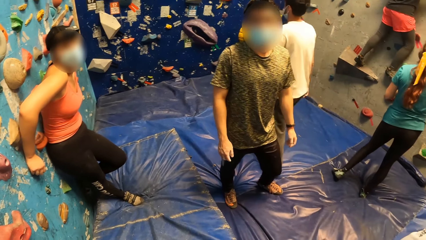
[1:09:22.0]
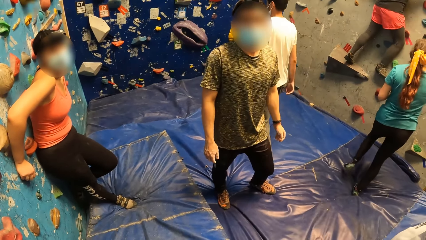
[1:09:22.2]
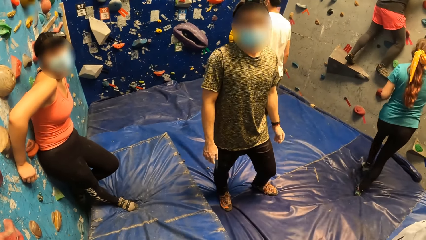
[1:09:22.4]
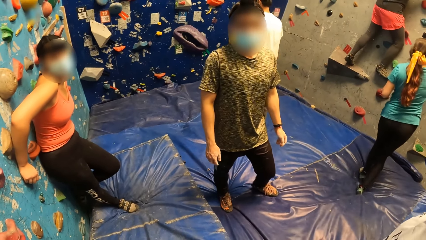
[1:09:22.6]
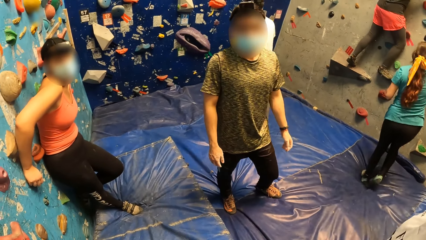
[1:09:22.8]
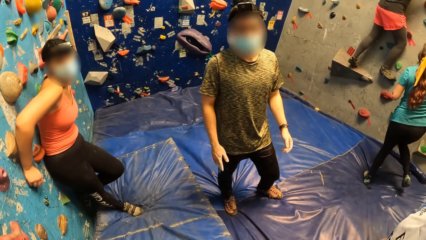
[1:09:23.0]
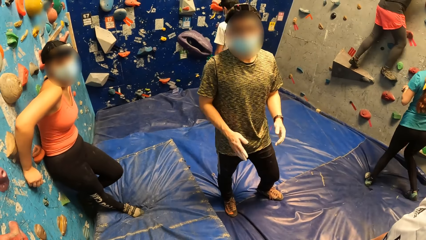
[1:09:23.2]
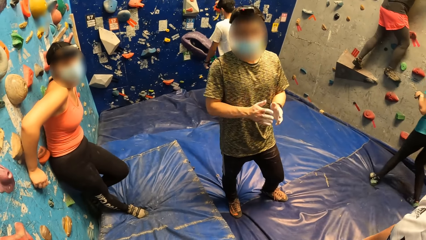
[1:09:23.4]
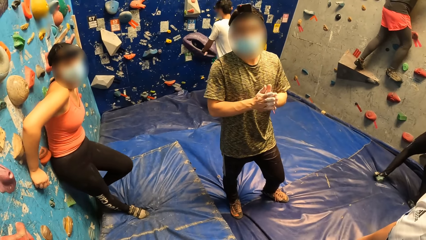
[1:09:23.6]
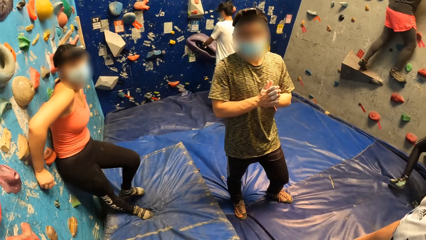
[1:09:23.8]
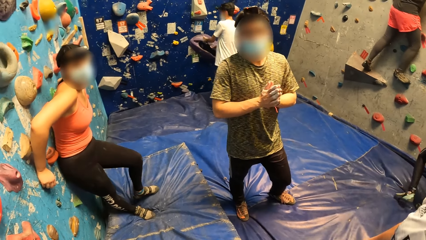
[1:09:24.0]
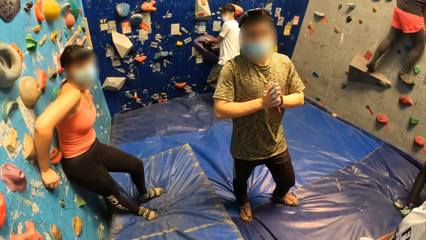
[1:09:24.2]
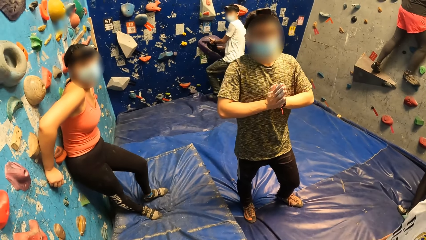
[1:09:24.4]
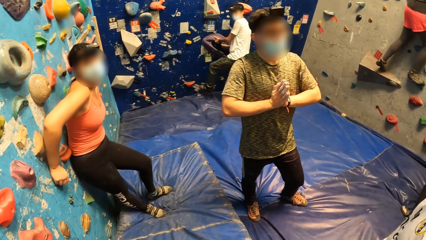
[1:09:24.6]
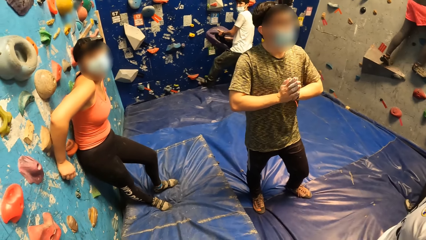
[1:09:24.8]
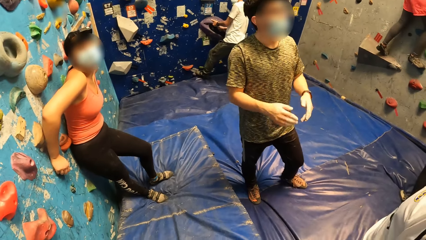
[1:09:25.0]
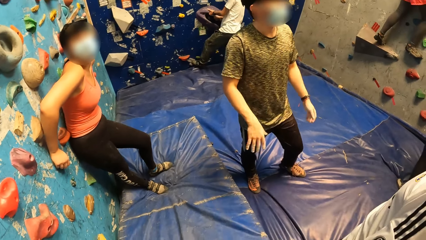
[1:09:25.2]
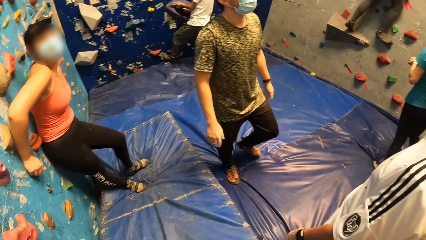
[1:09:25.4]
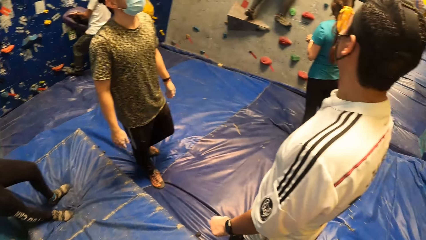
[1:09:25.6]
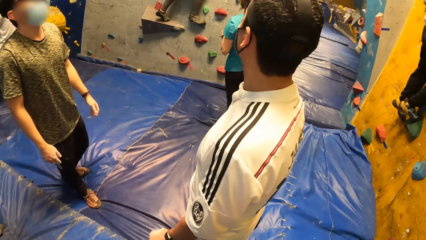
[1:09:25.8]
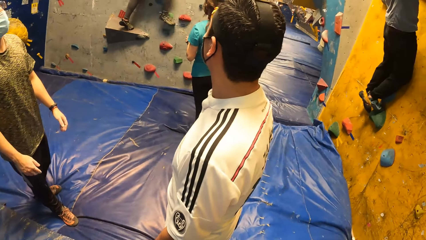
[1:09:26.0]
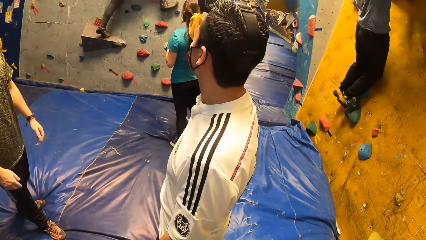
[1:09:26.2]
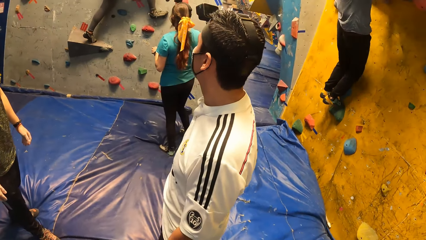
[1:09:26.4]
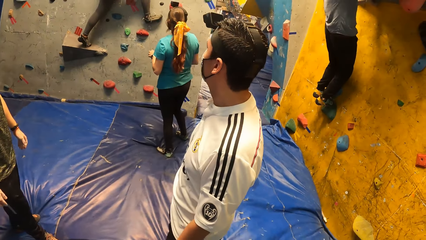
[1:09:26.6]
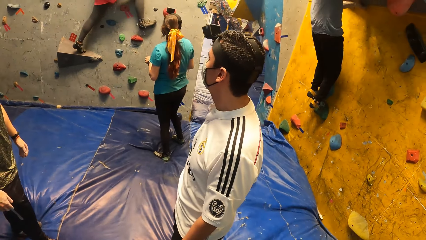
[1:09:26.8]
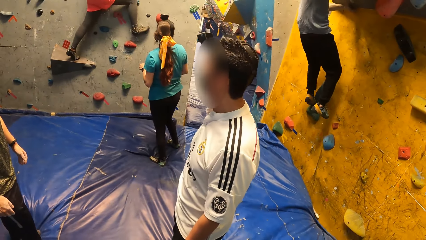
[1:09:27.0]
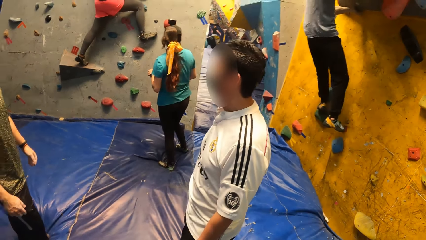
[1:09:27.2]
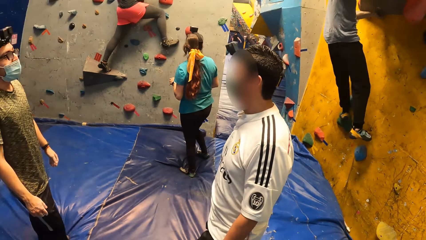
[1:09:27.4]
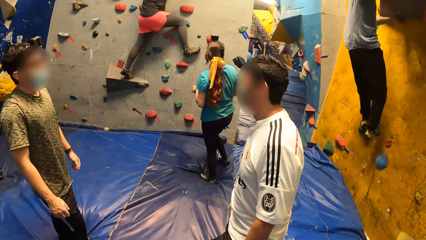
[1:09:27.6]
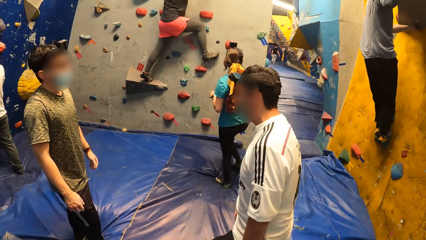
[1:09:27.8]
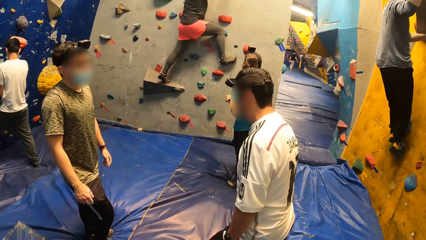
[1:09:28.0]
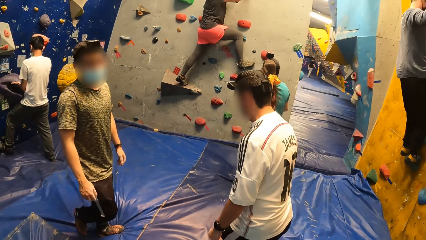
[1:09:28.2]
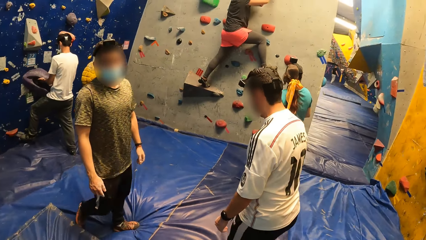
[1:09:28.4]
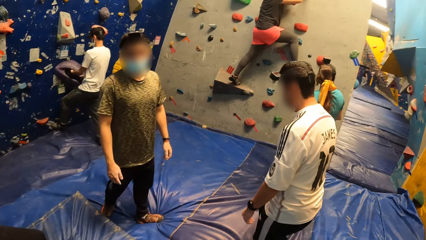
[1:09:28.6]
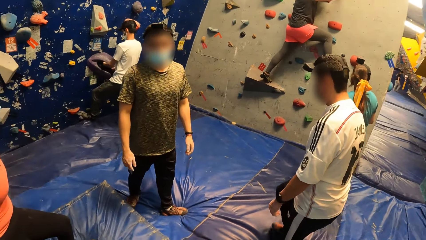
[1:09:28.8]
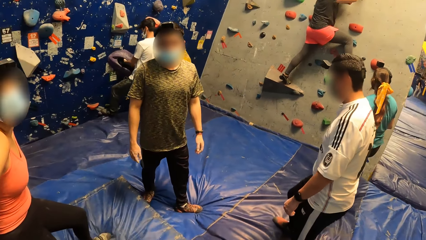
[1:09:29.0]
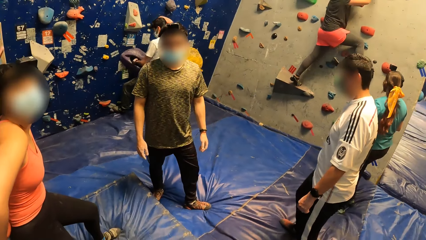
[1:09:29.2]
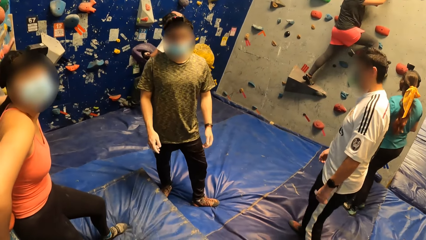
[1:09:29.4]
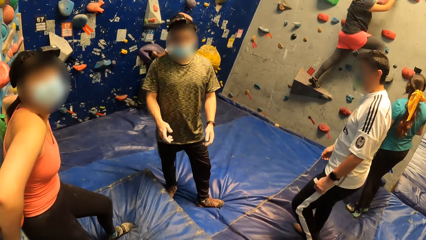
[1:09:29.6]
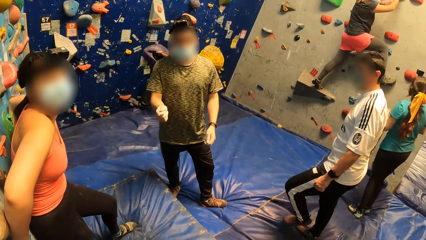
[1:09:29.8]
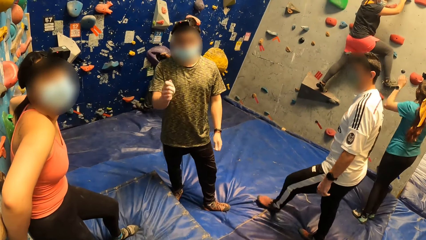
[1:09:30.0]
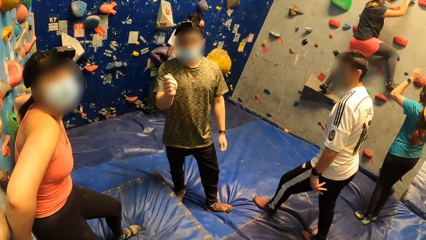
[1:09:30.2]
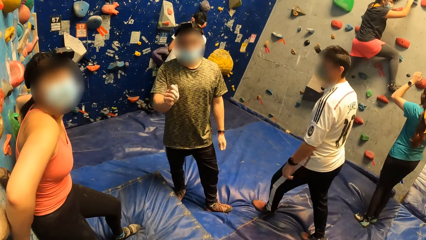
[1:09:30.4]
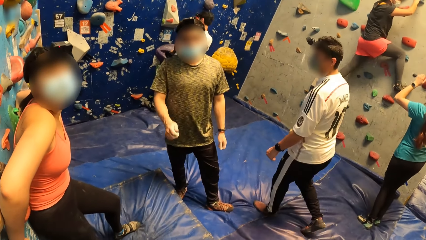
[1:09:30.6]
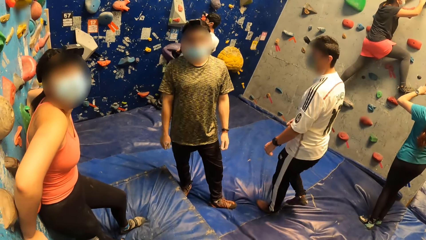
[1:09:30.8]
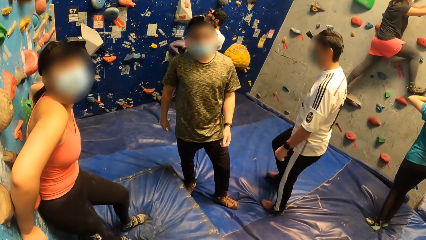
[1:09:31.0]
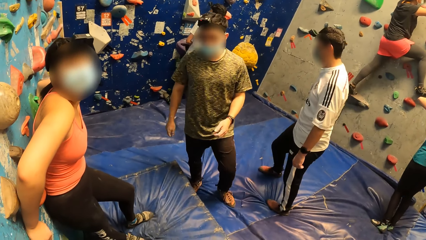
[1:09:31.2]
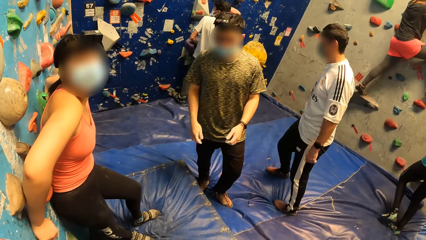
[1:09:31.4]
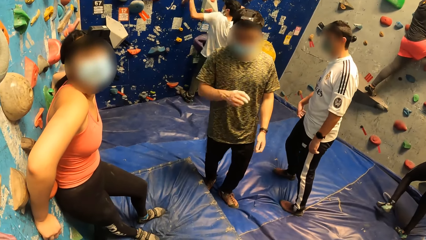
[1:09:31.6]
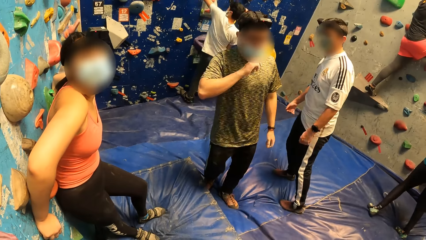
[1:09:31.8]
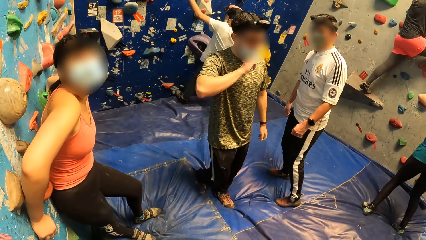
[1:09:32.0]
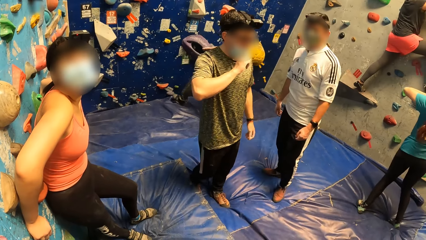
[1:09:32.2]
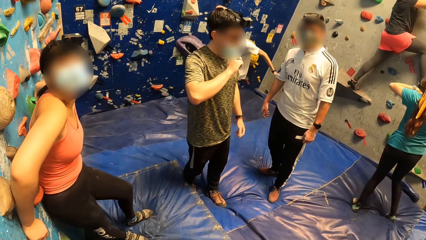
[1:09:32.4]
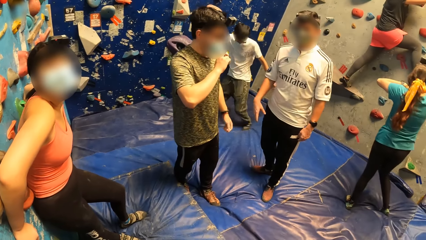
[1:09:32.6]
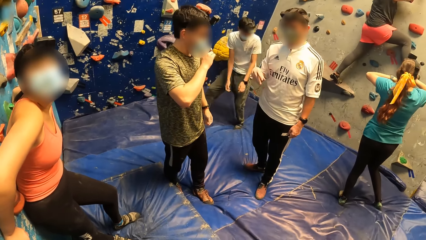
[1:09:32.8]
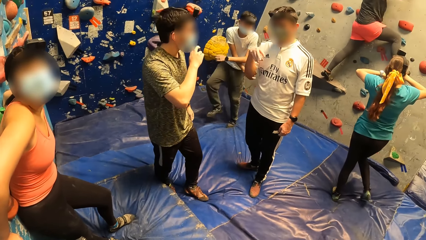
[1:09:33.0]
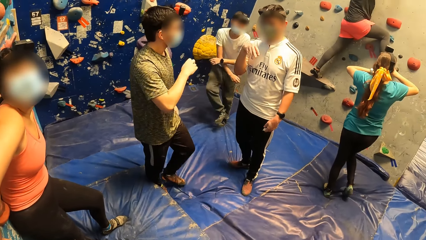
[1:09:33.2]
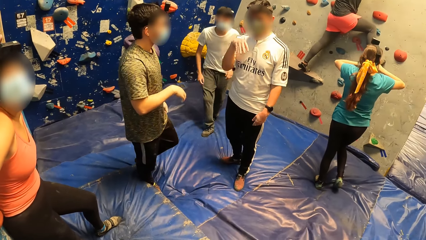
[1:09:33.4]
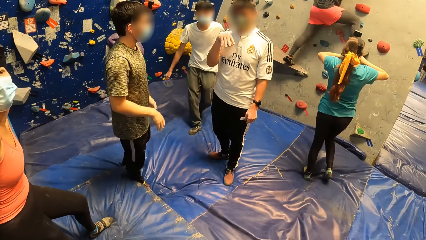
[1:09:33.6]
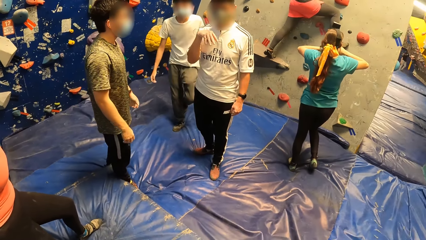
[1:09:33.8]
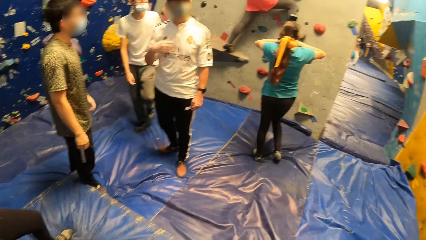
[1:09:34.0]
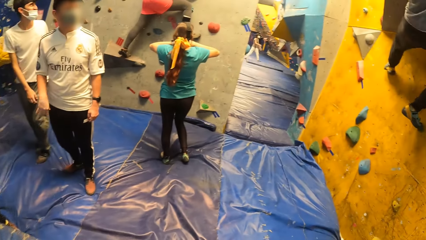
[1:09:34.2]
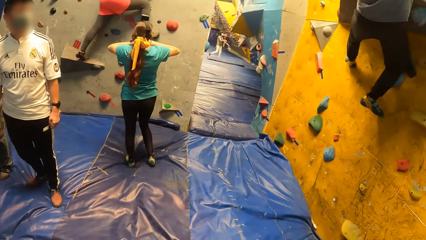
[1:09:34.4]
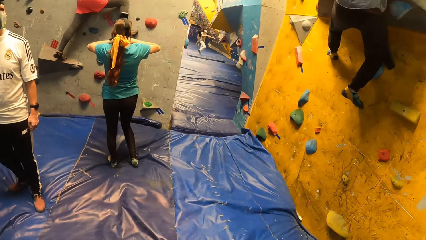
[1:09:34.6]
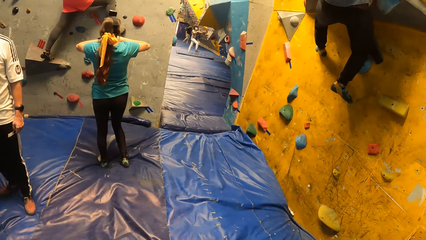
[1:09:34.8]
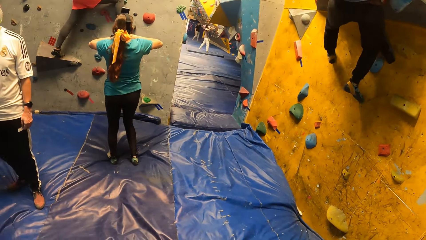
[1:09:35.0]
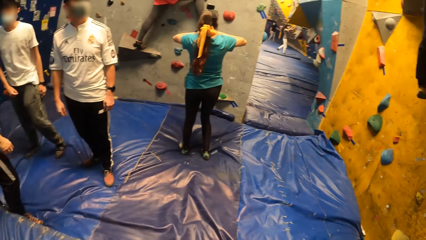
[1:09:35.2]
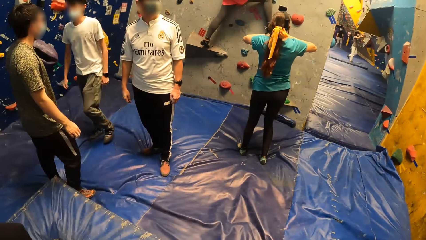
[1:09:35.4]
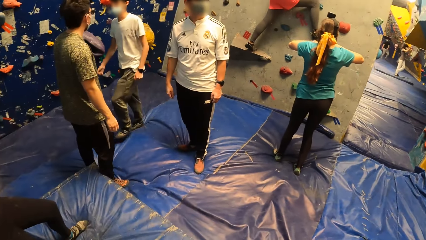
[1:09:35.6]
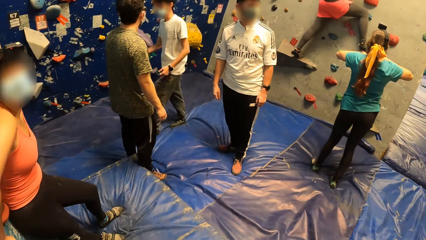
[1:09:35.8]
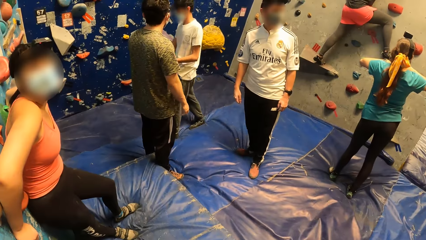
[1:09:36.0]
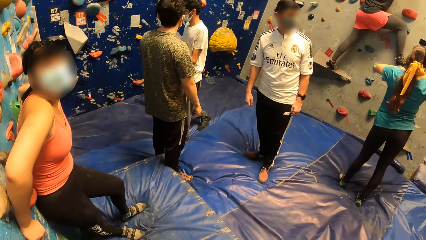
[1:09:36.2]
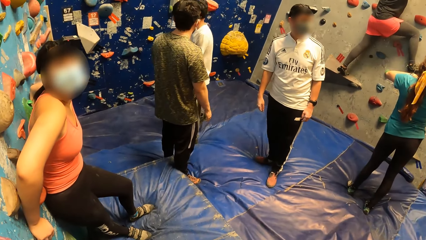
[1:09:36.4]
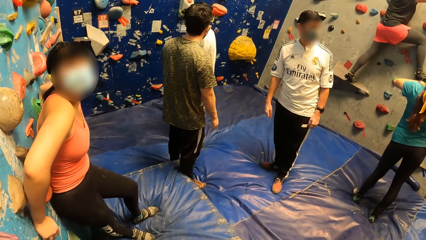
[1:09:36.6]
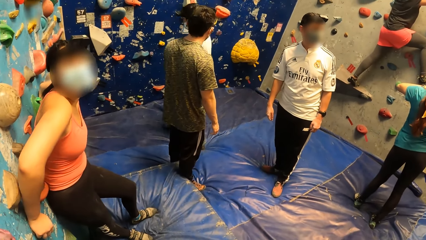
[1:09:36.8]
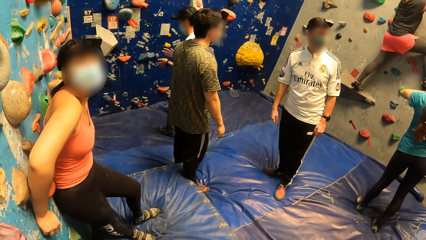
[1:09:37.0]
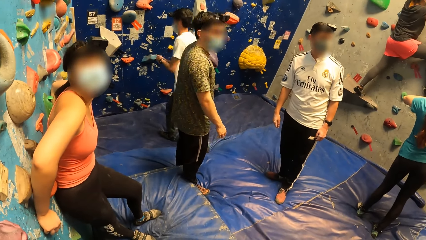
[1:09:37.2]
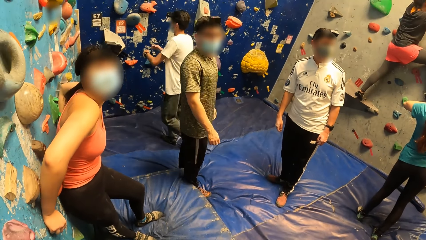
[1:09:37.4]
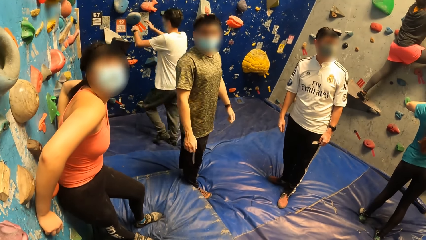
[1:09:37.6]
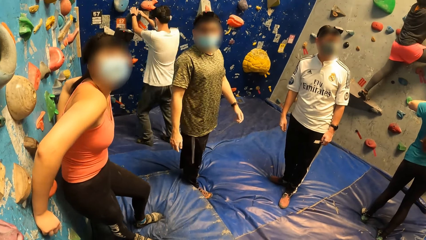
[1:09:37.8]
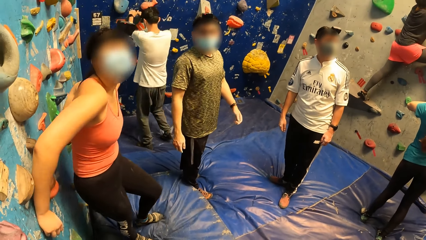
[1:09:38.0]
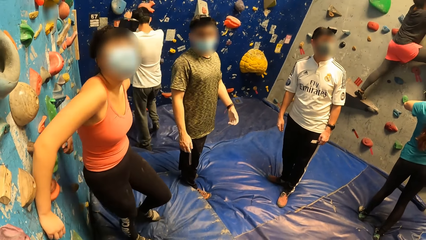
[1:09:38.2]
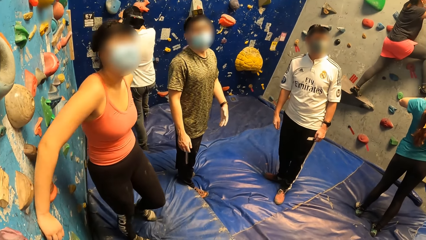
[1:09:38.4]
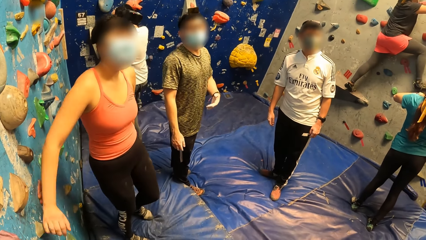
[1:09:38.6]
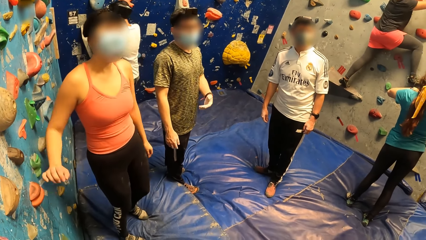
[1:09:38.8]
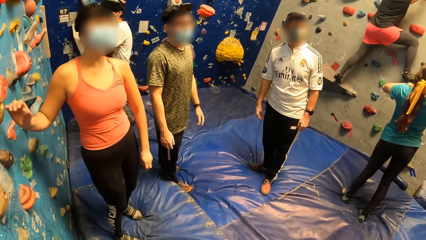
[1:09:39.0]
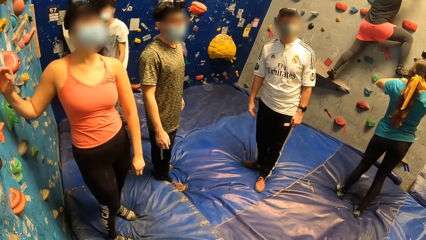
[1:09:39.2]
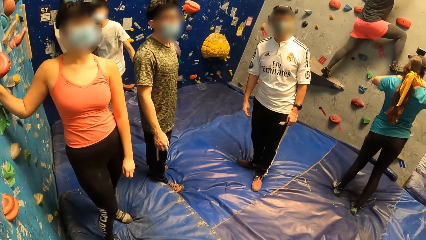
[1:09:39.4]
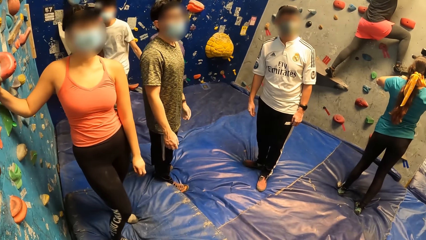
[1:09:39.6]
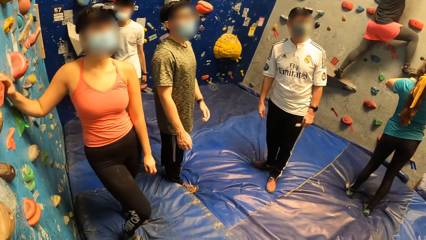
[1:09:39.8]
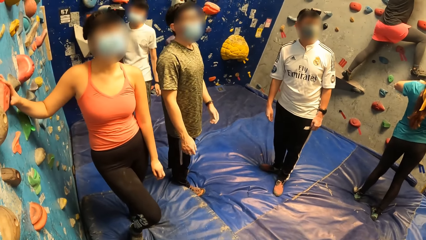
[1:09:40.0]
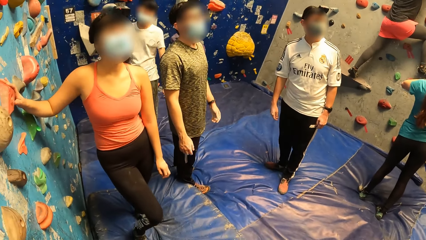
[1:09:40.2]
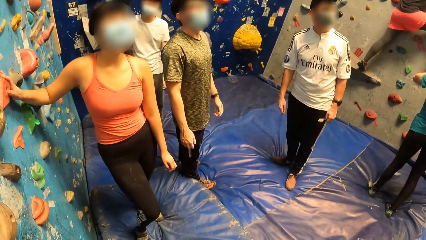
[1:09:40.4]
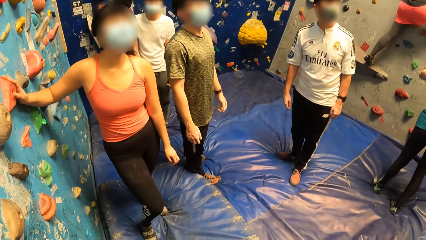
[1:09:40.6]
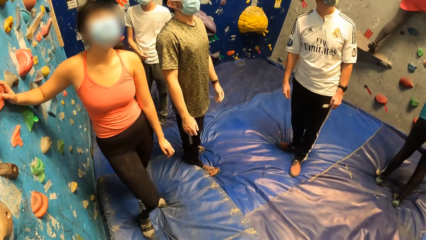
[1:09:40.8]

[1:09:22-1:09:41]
The man boulders a wall. The camera wearer interacts with another man and a third man. The first man touches a rock on the wall with both hands. The woman places her right hand on a rock on the wall.
